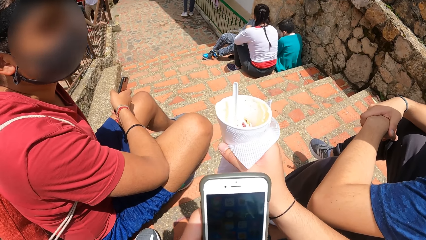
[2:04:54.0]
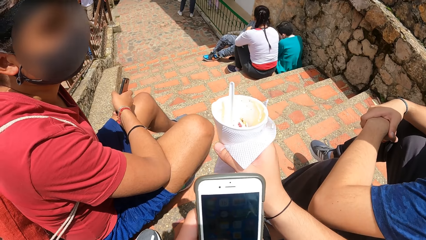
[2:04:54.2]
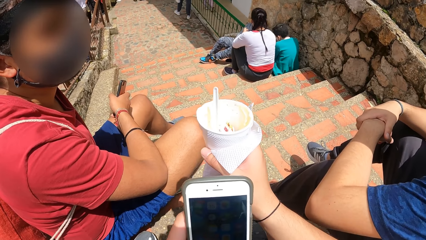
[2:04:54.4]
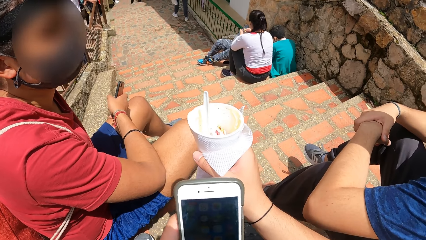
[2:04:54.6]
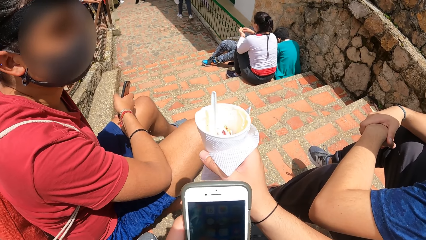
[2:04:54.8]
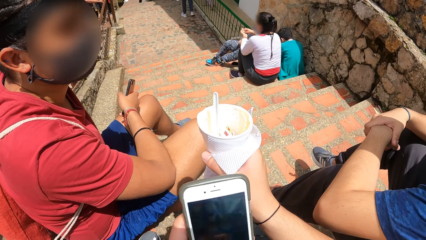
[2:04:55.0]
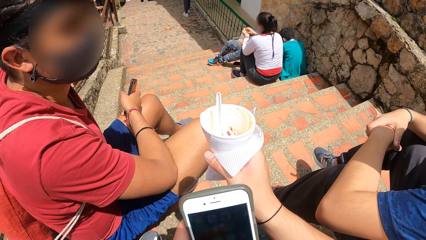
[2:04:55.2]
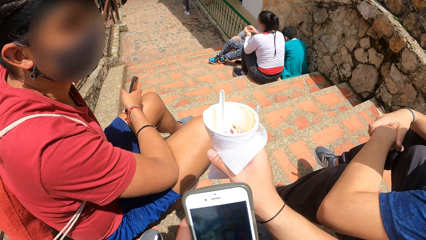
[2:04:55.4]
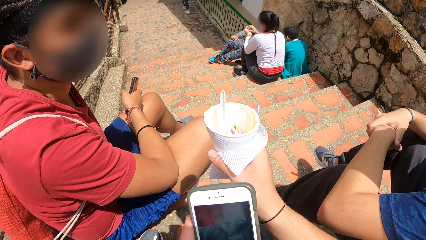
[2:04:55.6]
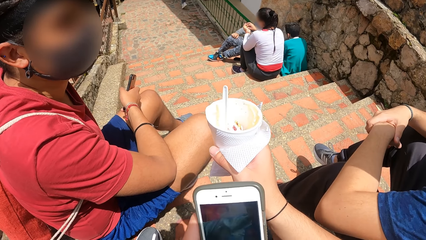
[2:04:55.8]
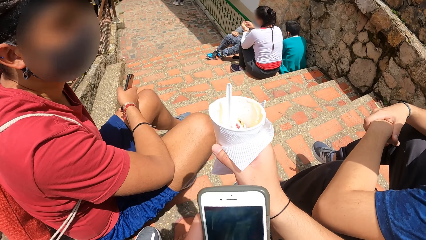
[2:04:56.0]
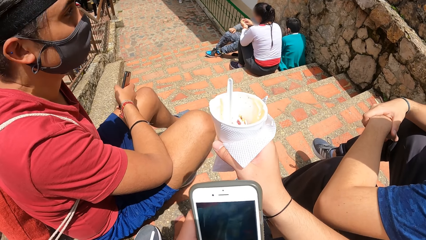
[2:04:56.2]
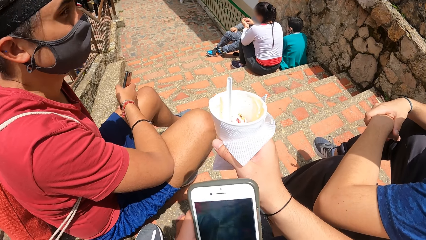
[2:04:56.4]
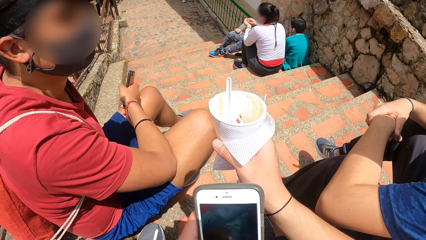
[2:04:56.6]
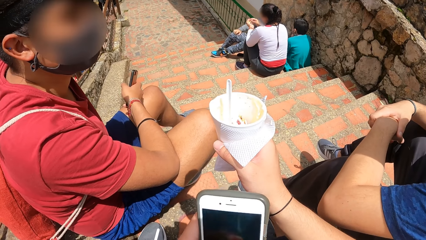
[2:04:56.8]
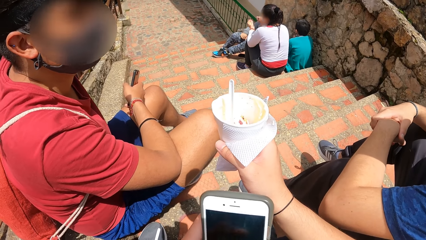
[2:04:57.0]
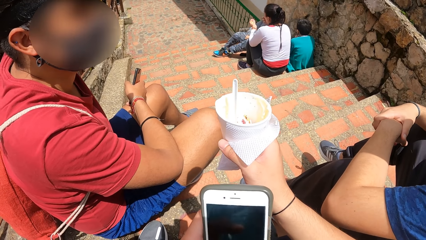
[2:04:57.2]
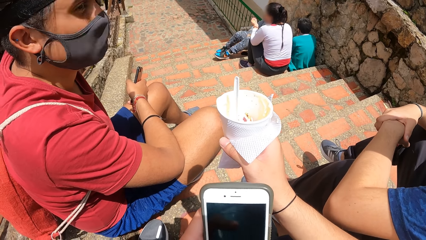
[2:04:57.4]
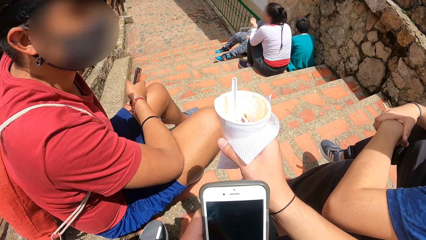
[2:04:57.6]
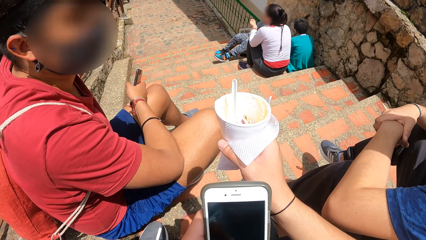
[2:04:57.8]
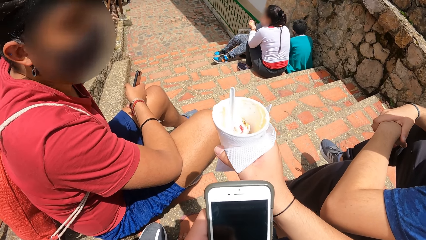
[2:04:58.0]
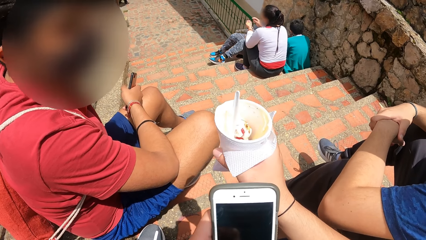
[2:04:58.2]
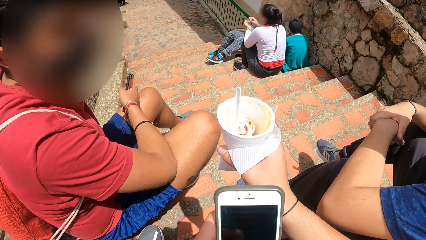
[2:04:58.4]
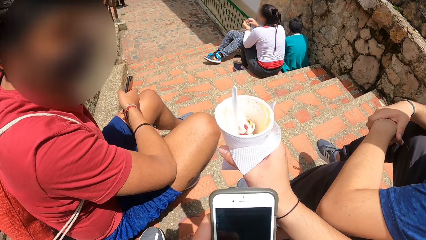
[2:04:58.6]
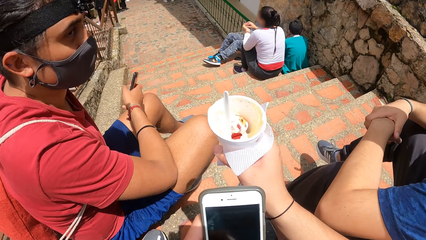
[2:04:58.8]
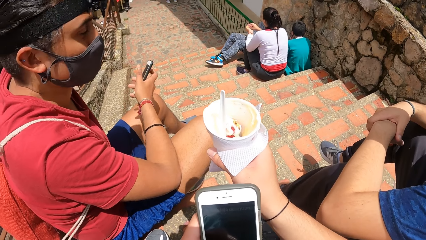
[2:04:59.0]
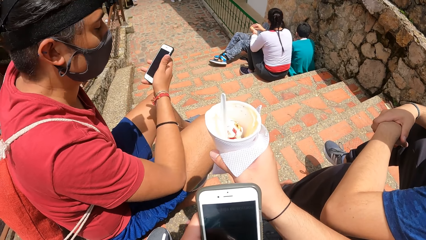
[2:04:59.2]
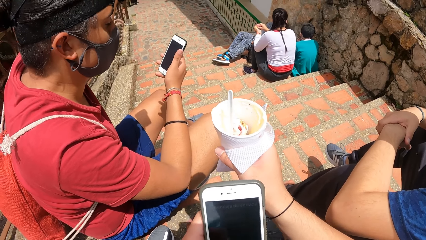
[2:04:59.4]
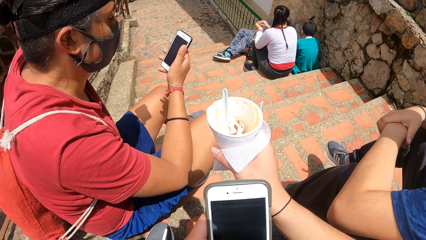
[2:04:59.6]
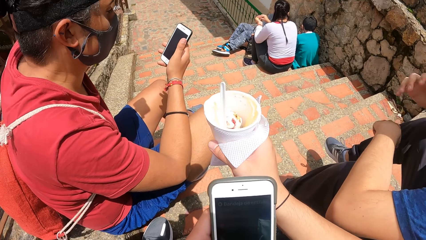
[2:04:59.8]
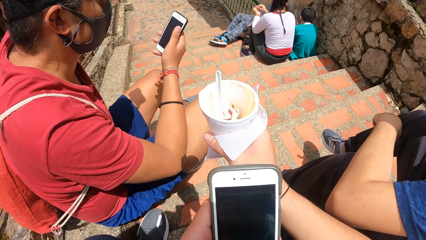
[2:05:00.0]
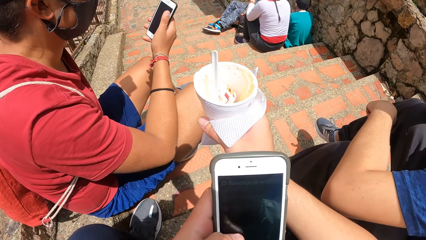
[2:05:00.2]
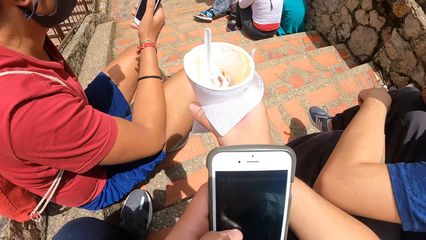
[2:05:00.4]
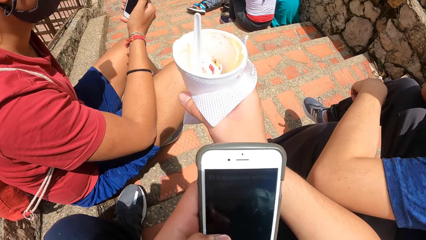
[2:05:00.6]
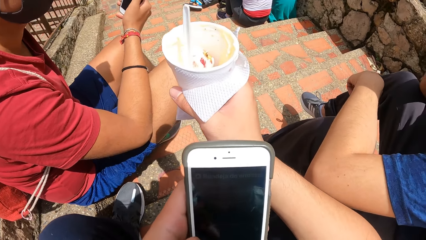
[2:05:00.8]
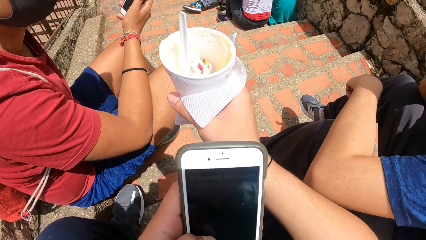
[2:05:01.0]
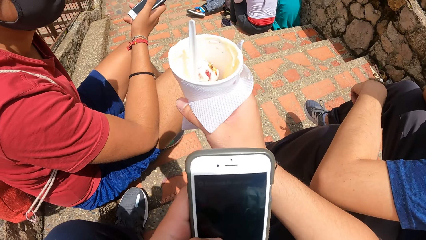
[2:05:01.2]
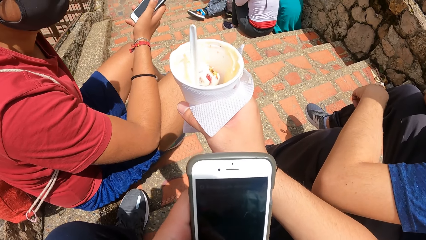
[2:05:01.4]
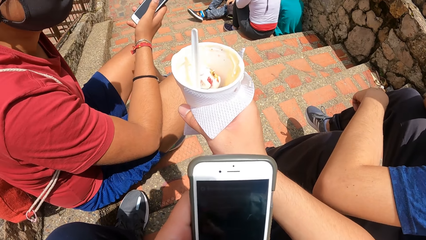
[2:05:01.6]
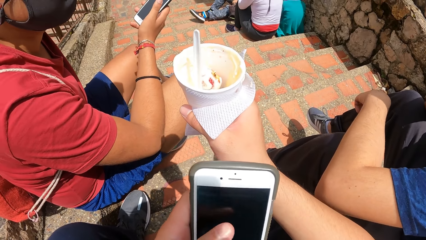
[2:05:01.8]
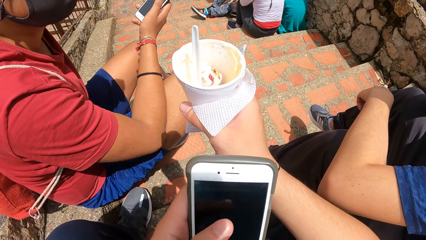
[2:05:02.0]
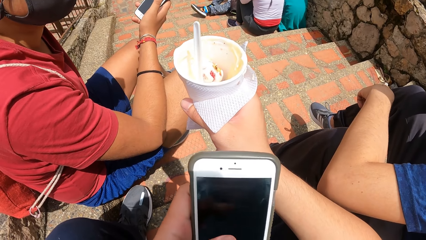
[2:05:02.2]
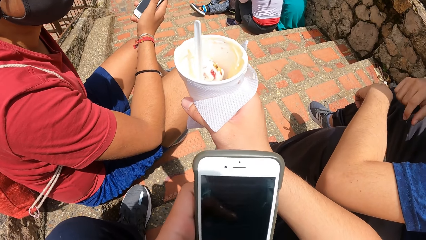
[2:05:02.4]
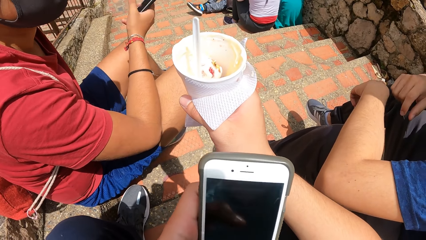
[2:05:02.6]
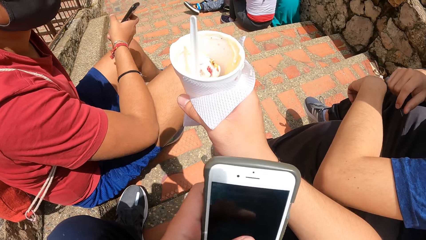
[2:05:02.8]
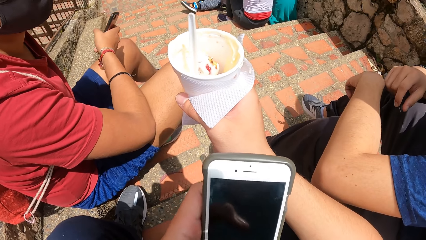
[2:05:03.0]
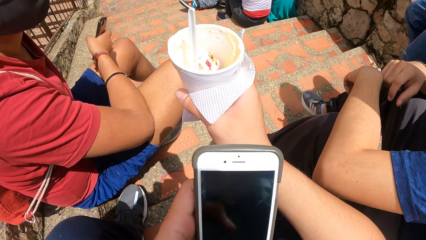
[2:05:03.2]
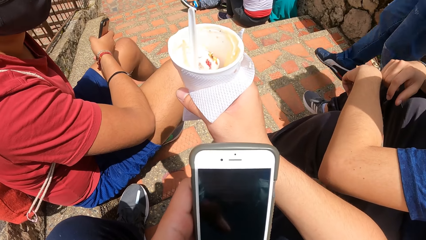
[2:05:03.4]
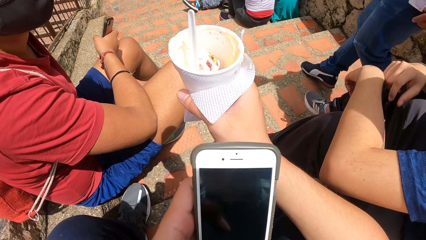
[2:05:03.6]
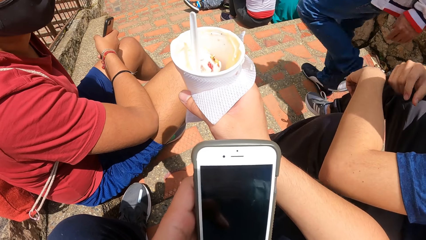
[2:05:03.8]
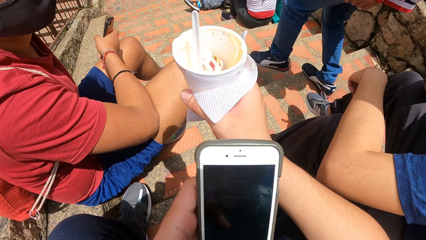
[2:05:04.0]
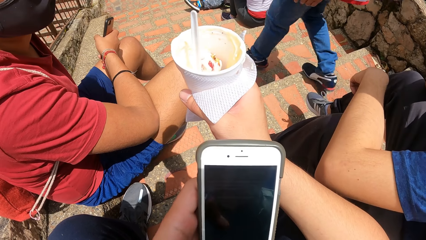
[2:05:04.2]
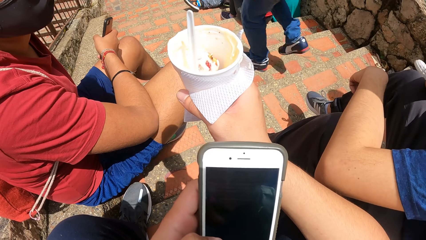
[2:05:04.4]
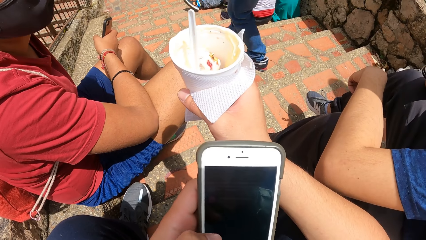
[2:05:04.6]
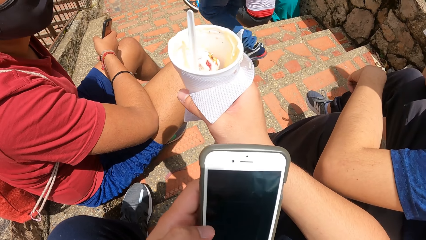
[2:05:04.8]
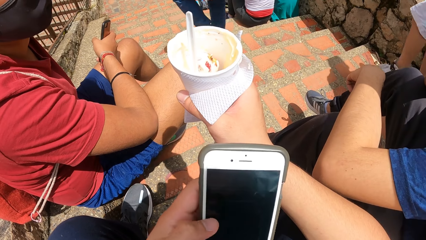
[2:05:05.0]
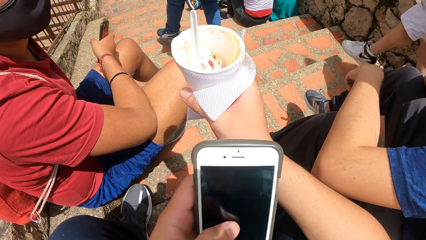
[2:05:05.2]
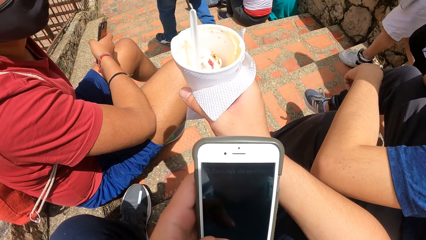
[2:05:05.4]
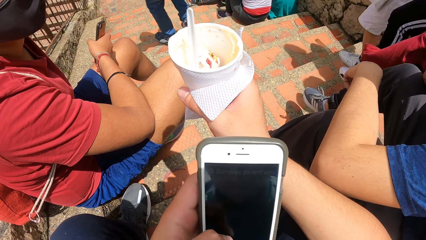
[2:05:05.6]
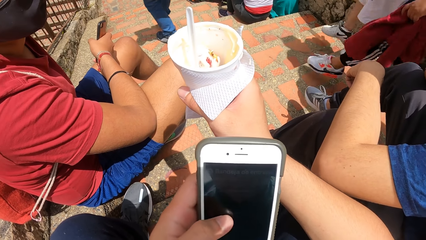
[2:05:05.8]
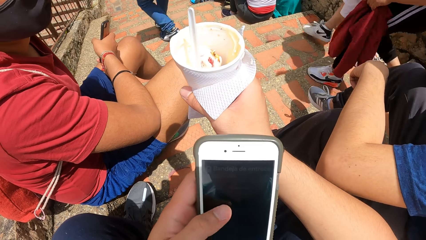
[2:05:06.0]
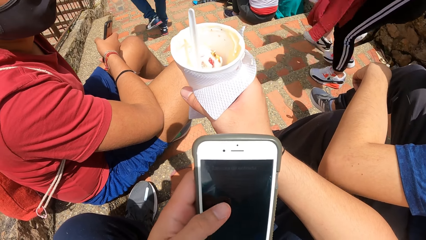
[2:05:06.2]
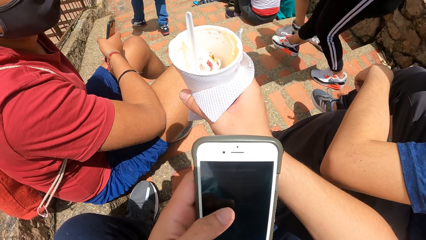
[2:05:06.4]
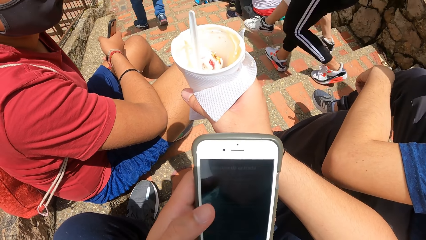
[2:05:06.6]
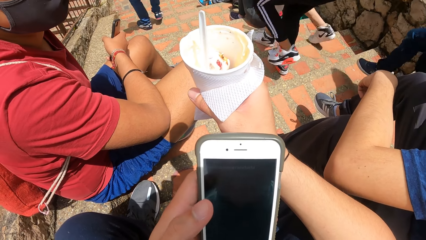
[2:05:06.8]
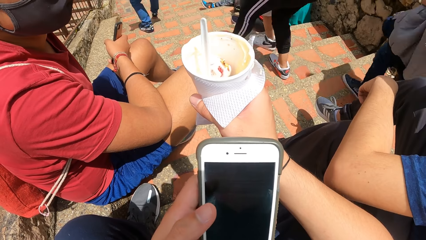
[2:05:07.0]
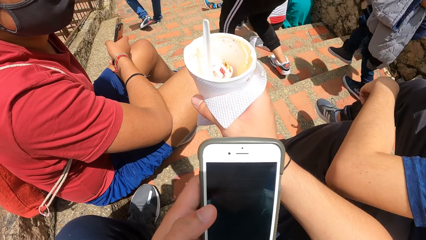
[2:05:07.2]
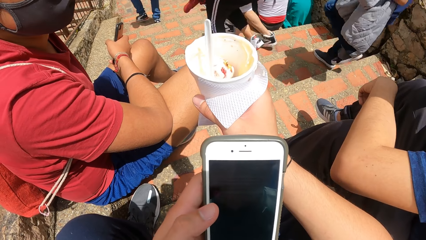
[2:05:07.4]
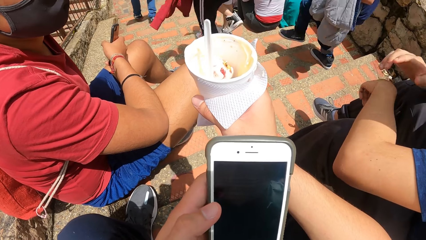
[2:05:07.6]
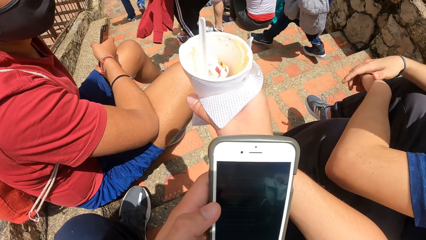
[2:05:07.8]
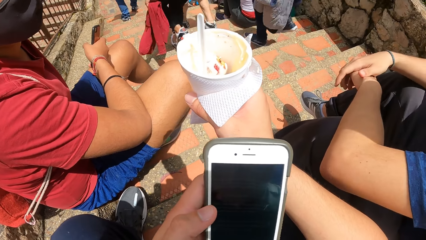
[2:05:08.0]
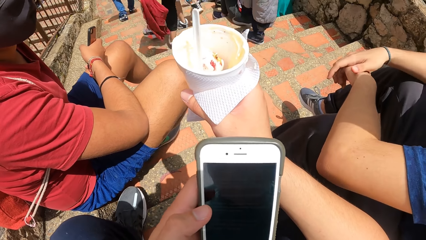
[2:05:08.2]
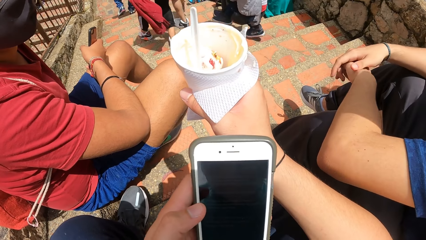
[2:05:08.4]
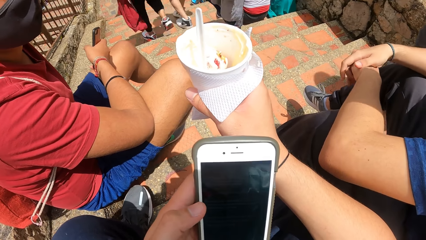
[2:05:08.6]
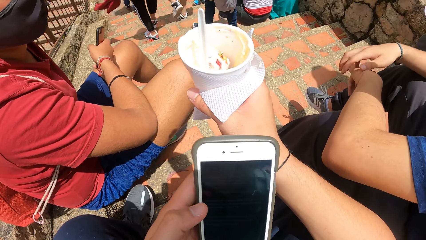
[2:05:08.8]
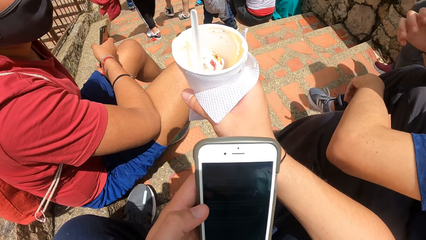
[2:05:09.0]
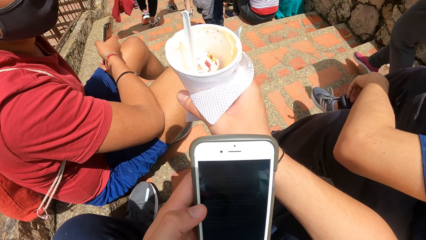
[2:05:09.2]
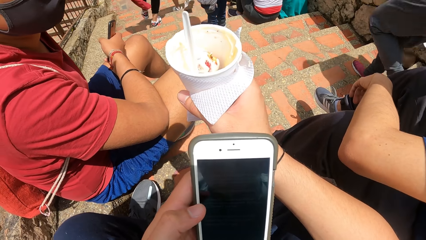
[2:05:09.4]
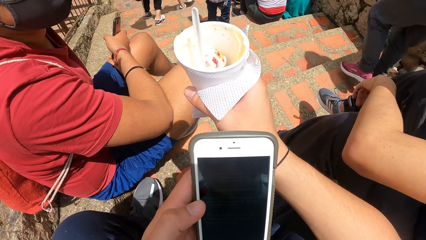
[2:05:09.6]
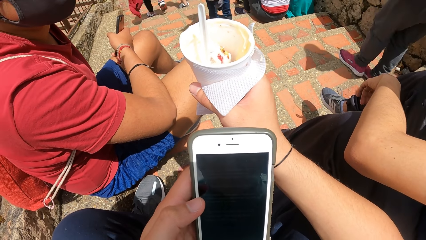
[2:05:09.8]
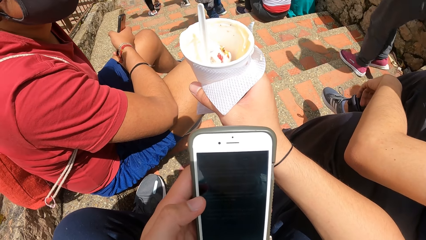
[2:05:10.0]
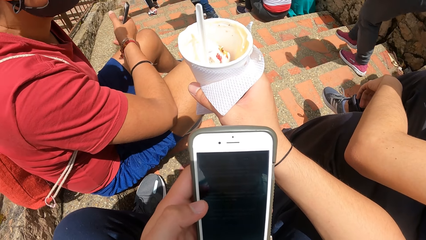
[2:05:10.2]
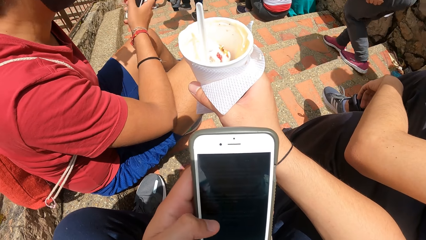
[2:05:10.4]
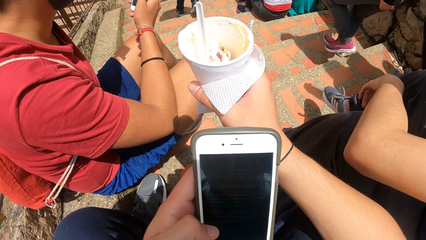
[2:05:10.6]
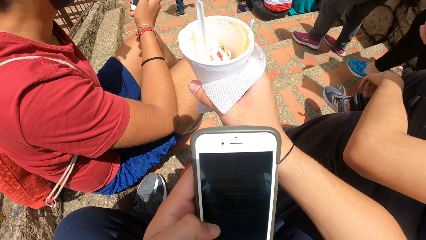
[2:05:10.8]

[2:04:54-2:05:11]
A male looks at the phone. The camera wearer operates the phone with a hand.
